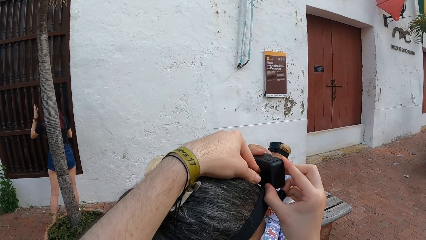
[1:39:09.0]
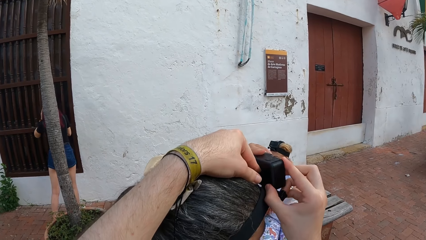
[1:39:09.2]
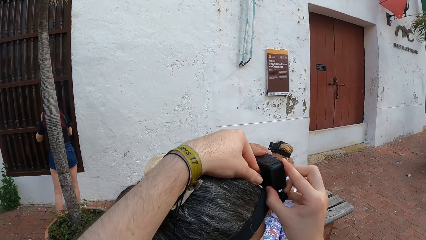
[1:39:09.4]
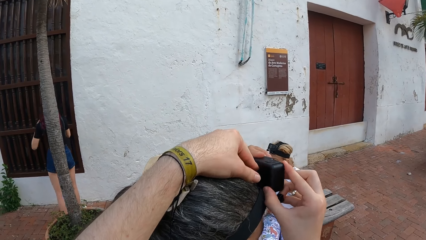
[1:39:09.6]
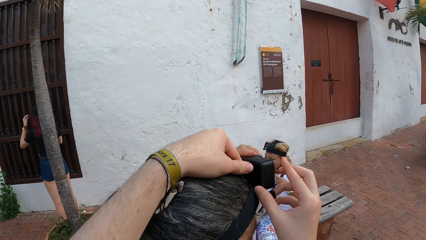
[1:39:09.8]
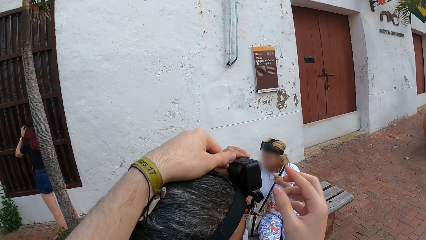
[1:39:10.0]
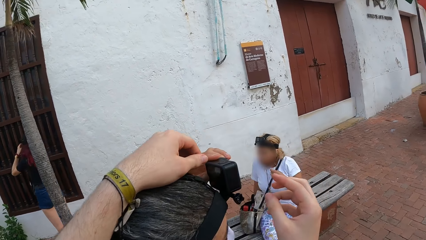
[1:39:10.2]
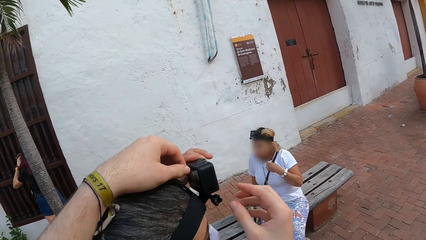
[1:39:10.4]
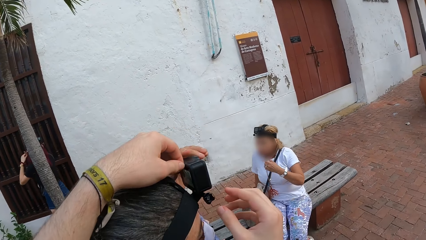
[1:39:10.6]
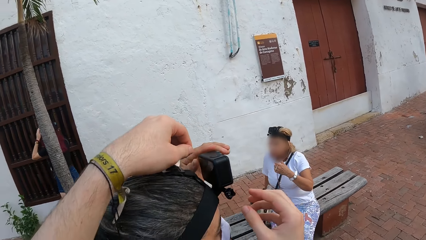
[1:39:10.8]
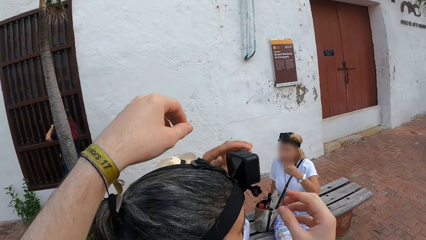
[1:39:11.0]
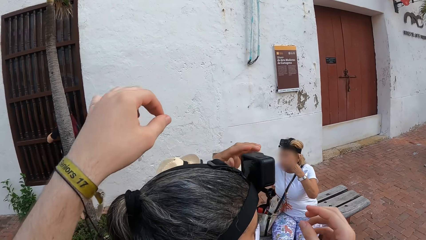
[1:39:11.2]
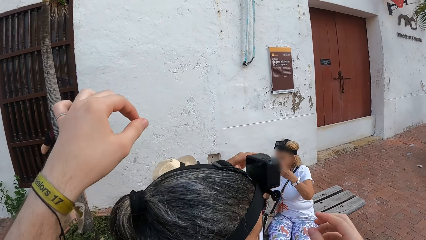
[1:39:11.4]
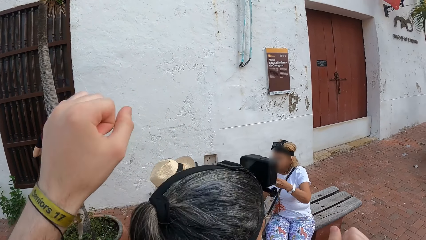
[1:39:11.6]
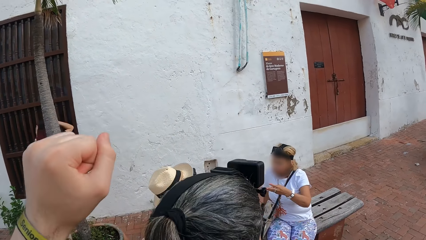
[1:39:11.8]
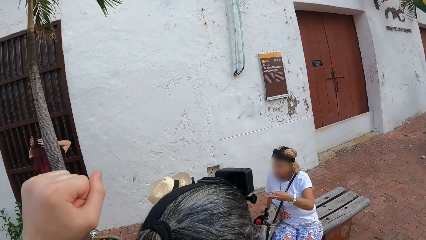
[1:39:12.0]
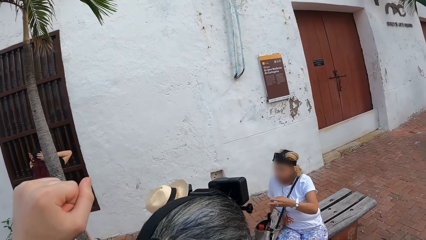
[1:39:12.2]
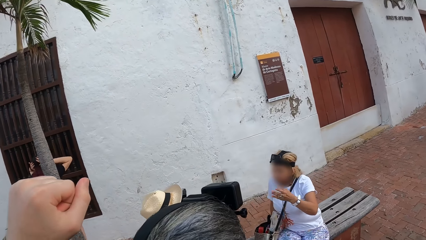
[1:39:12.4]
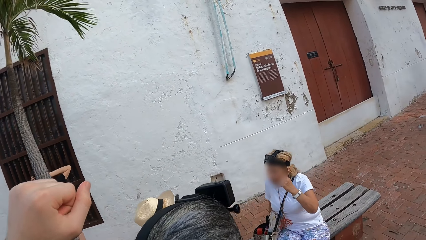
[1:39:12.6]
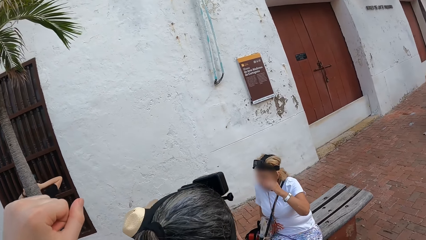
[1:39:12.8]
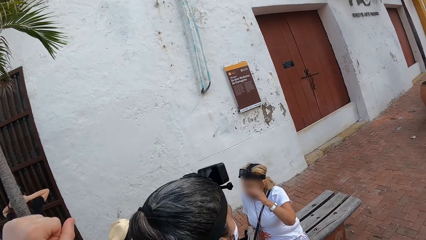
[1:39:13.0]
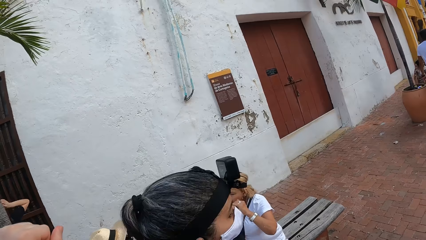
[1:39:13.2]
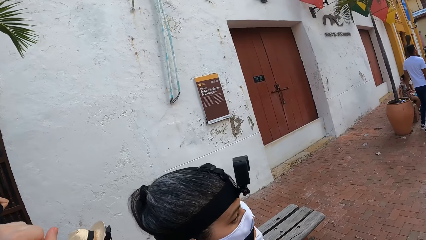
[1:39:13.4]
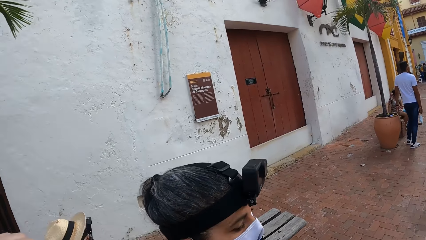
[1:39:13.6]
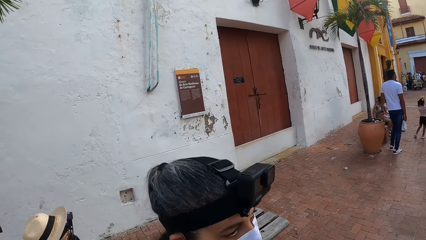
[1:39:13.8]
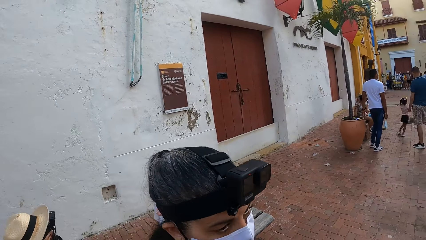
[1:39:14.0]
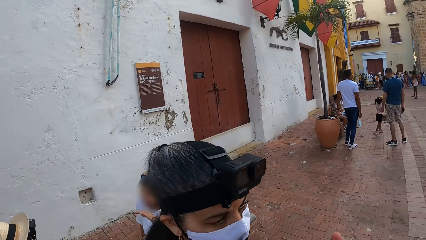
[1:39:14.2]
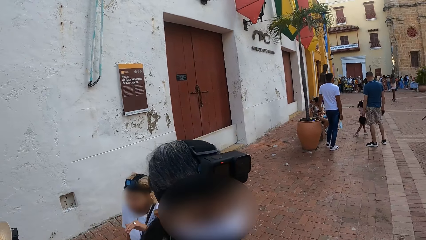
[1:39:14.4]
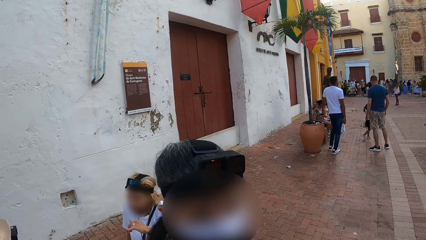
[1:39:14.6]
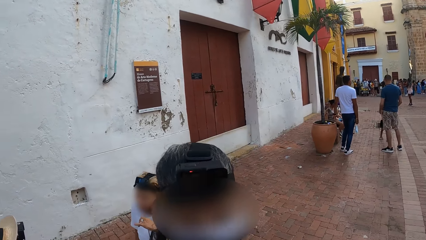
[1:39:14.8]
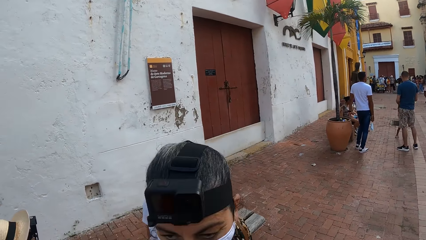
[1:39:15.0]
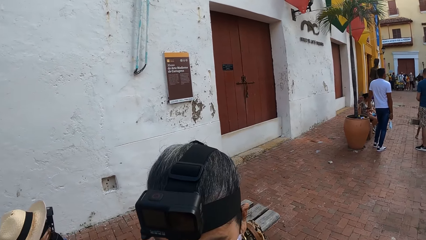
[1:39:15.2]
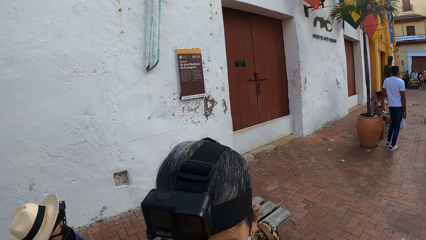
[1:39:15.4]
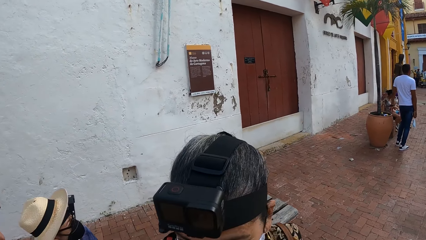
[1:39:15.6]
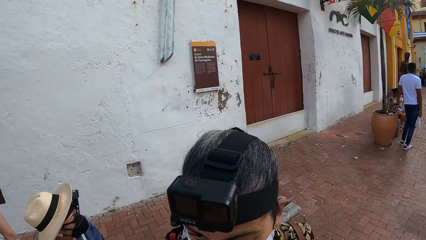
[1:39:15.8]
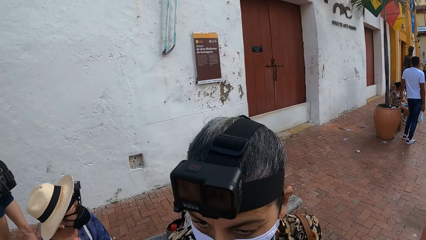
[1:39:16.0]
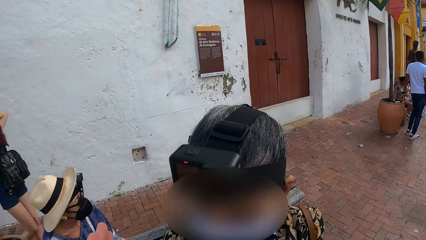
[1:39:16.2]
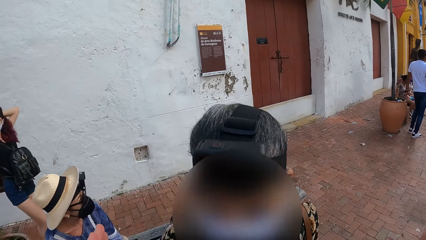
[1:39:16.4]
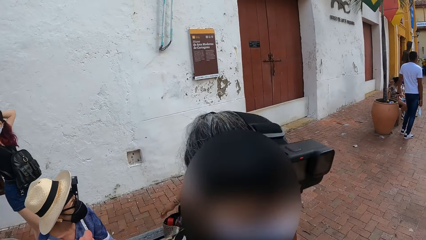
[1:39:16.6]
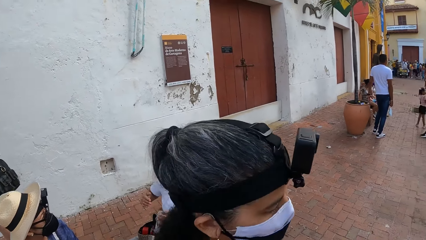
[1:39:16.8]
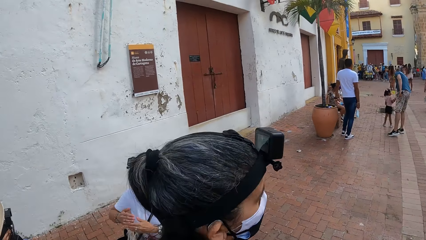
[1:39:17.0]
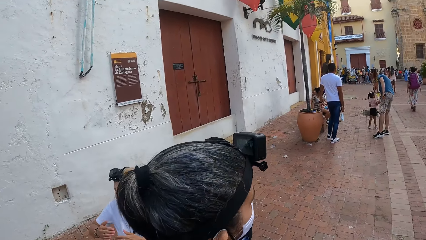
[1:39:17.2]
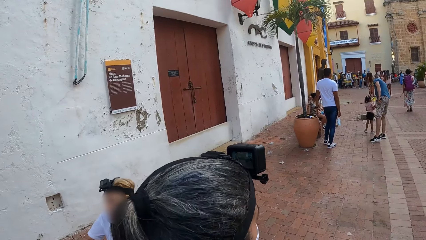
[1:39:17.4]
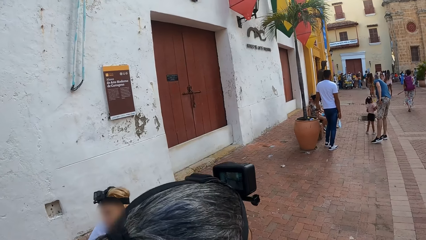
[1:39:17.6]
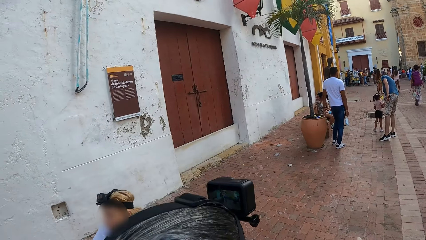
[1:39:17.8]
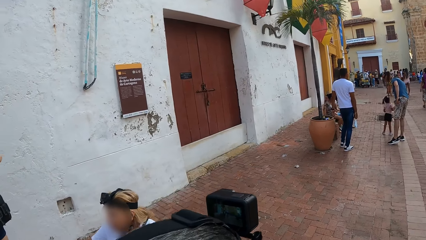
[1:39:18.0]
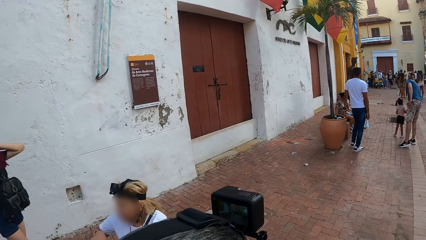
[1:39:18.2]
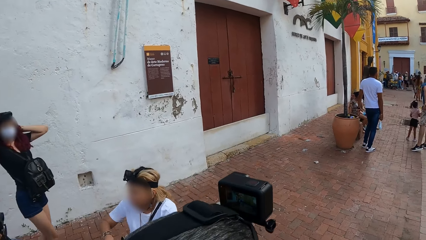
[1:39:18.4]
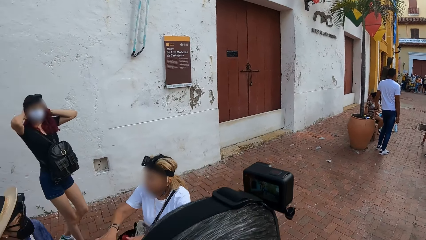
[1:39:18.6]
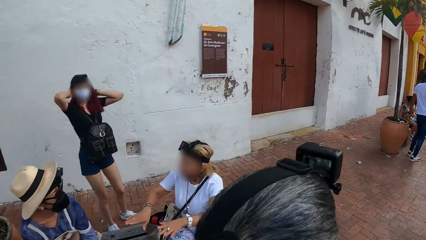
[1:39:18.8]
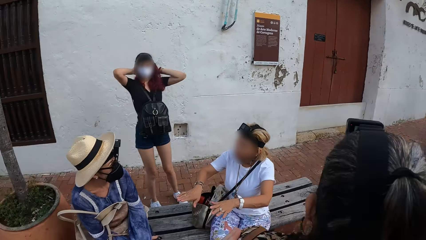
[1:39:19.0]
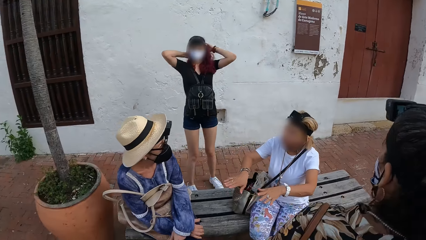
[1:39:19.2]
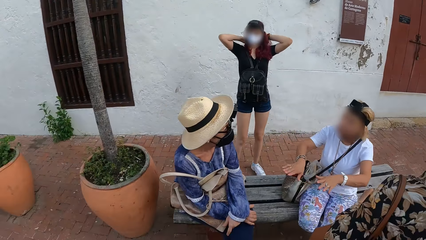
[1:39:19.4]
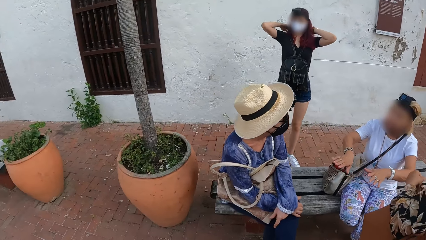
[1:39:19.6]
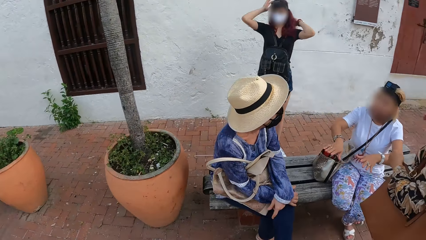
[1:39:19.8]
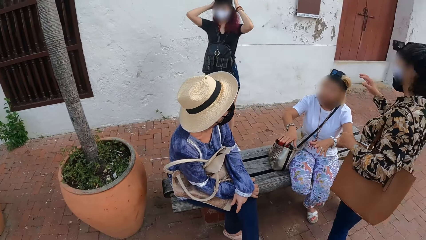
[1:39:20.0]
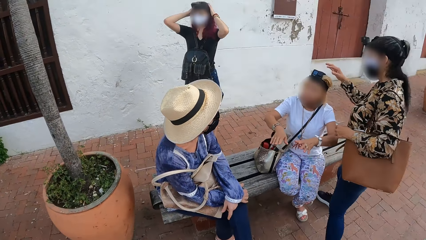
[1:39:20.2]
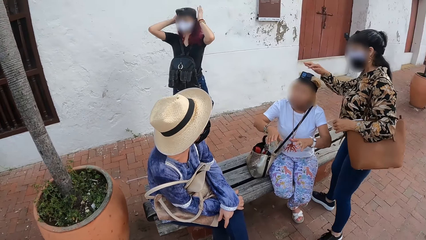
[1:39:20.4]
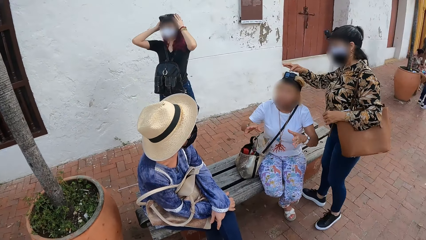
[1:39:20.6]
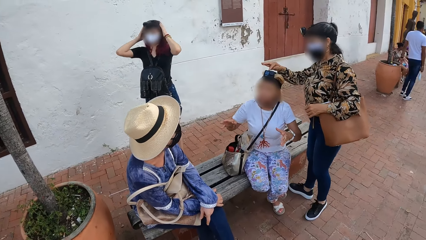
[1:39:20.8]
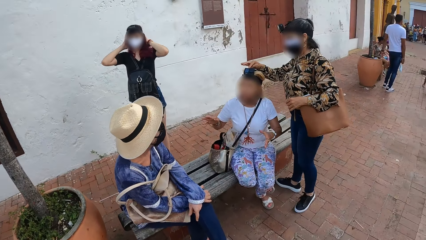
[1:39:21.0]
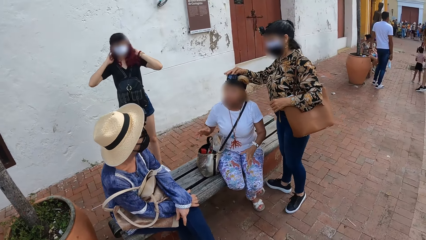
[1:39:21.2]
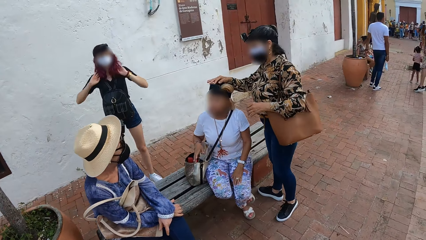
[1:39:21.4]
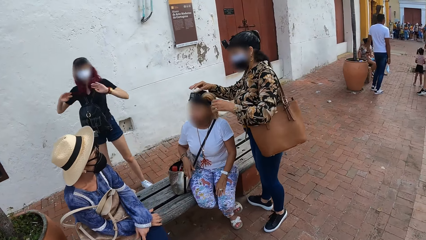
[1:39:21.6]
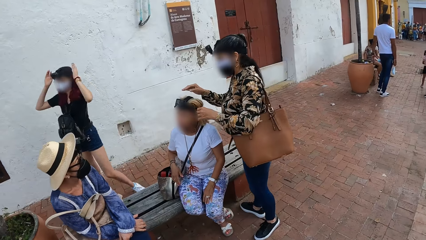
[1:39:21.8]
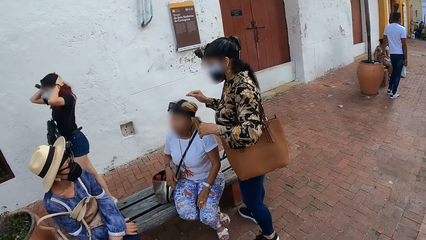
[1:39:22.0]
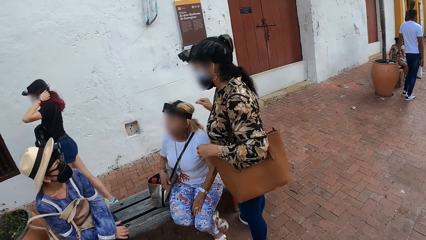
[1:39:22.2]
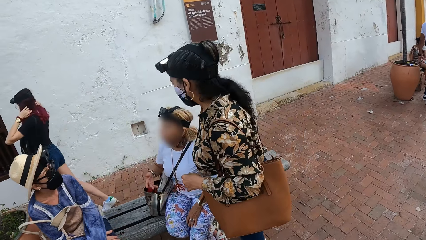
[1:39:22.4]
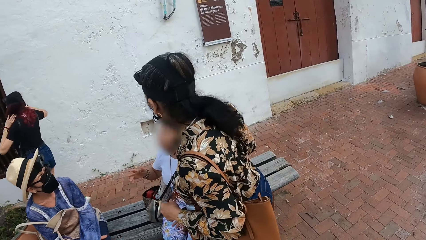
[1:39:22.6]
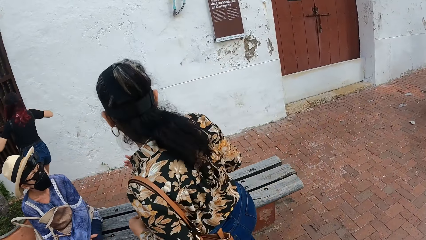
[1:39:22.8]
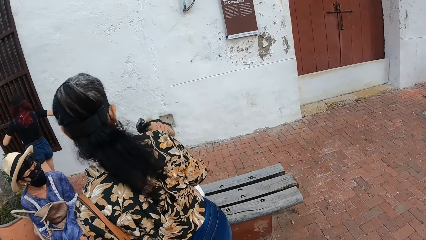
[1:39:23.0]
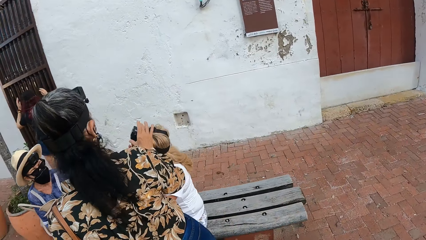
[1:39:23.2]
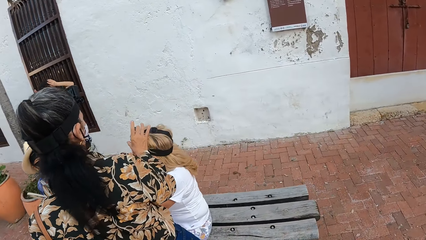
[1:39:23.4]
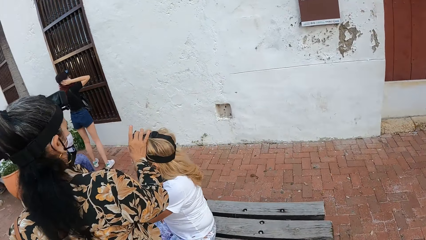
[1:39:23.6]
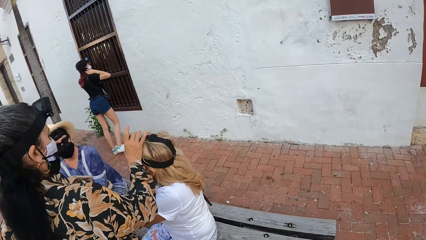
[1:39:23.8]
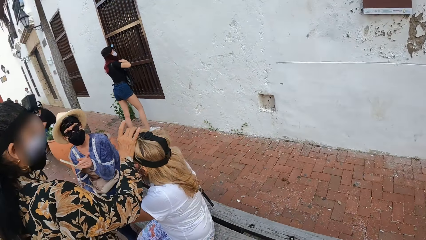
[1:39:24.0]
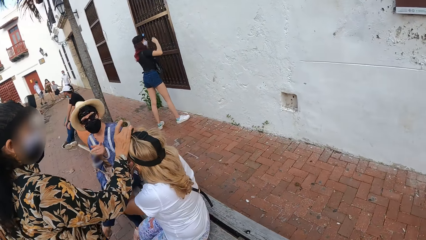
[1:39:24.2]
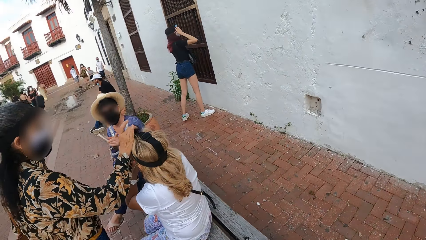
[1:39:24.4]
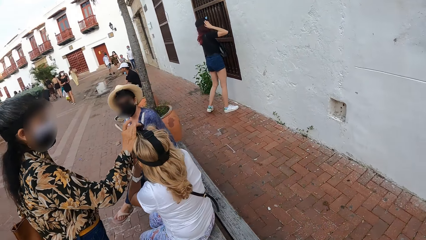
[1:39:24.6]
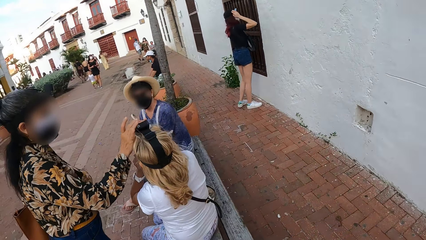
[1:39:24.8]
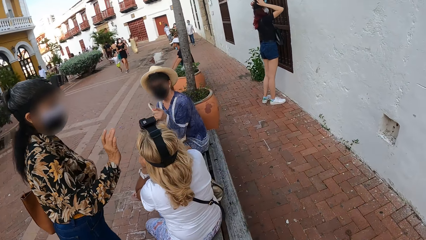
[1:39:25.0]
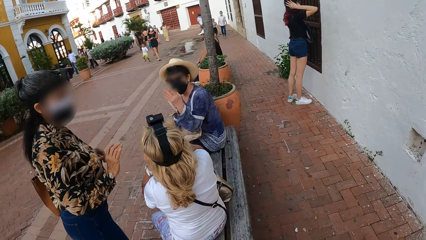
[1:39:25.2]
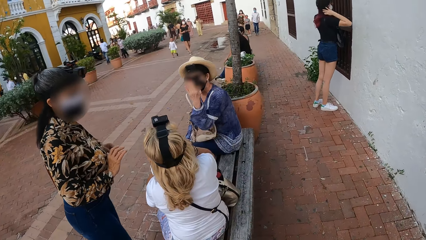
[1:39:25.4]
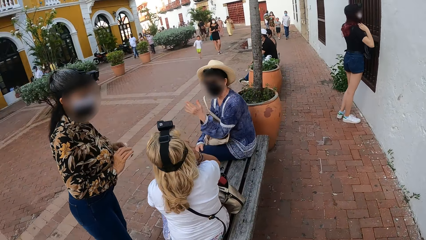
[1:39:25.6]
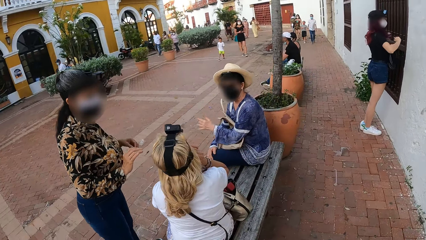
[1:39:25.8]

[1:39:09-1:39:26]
A woman touches a camera on another woman's head with her right hand. The first woman adjusts the camera for the other woman. A third woman walks towards a window. The third woman touches her hair with her hands.
